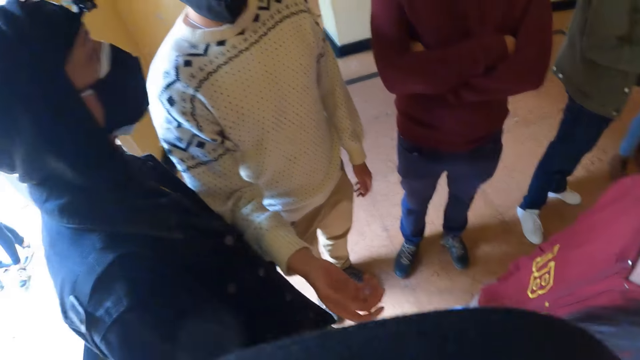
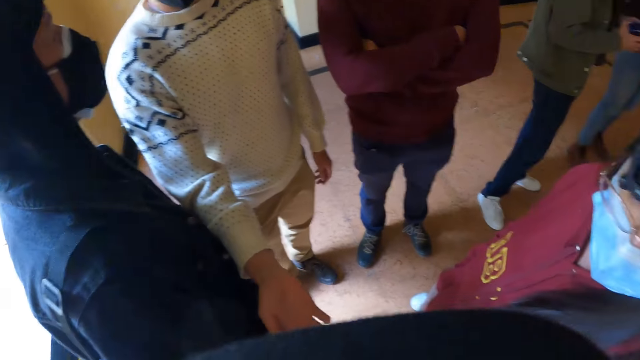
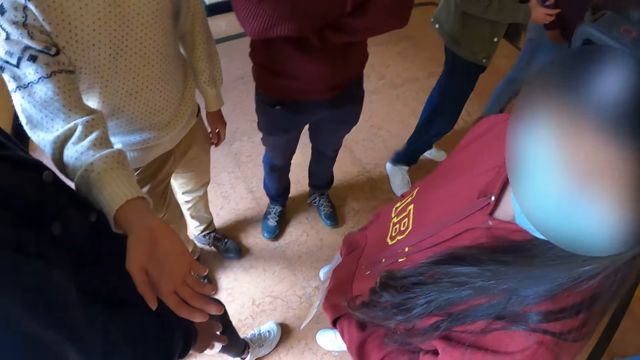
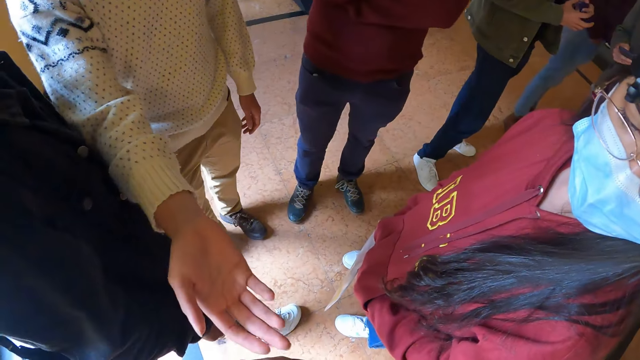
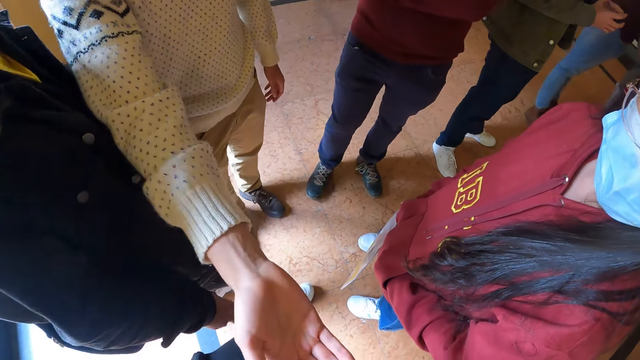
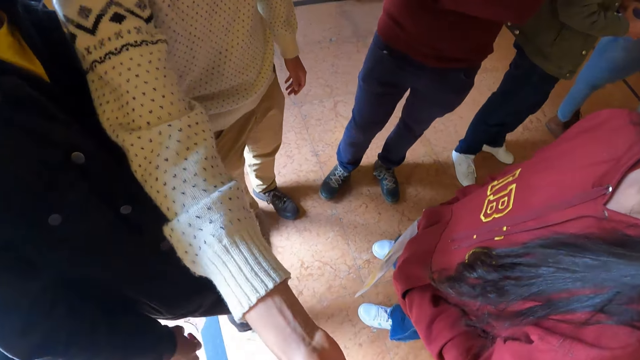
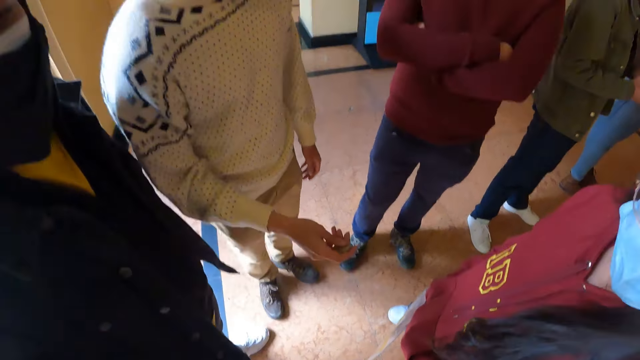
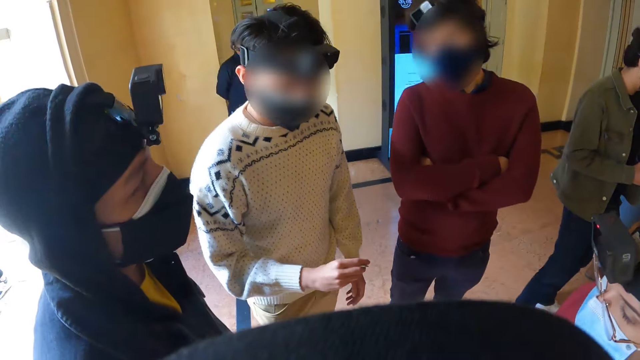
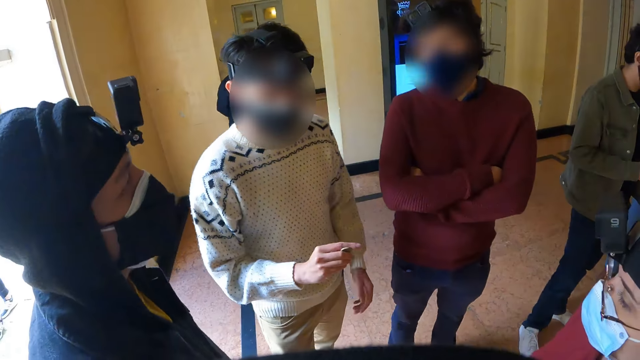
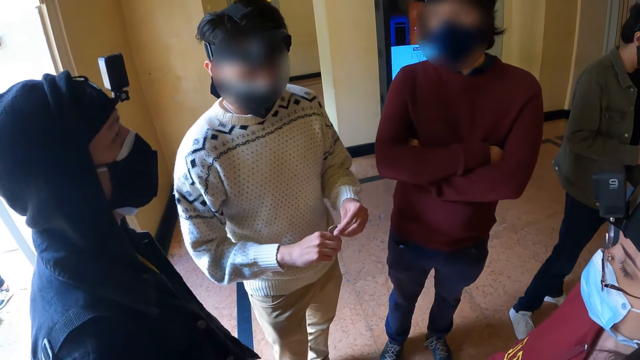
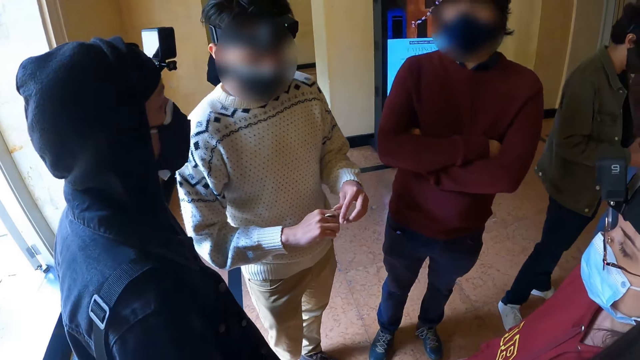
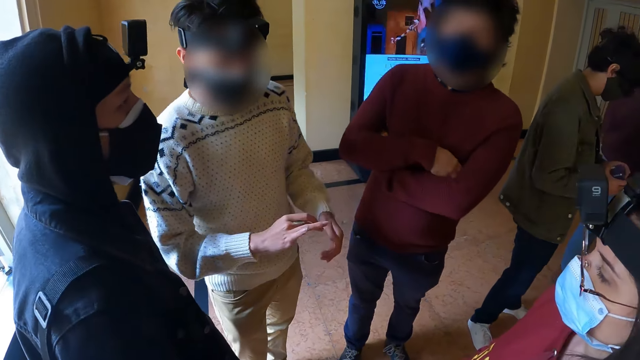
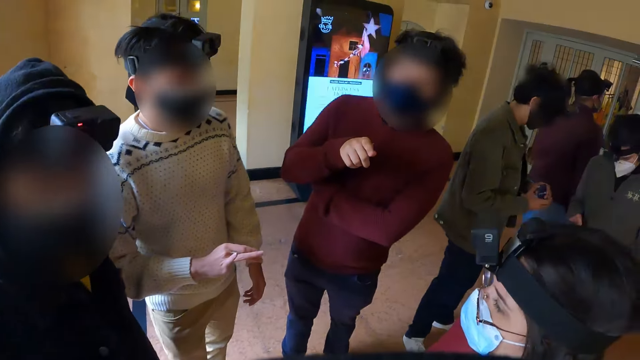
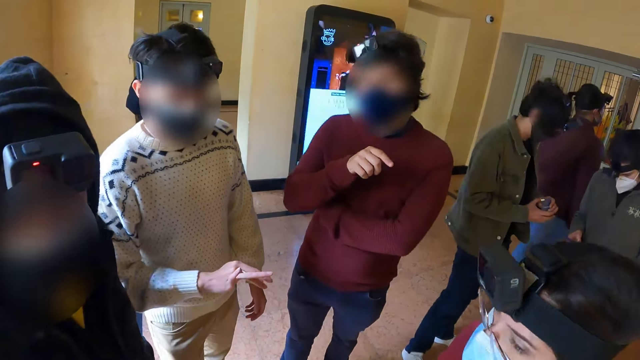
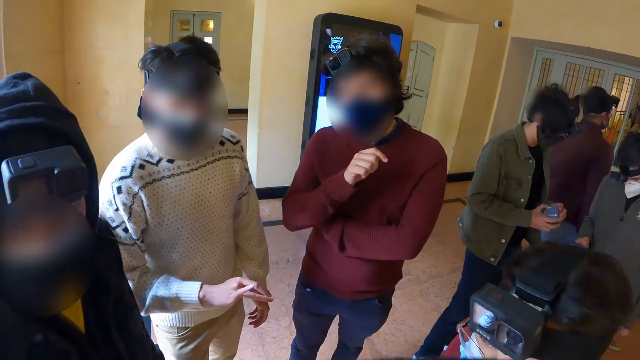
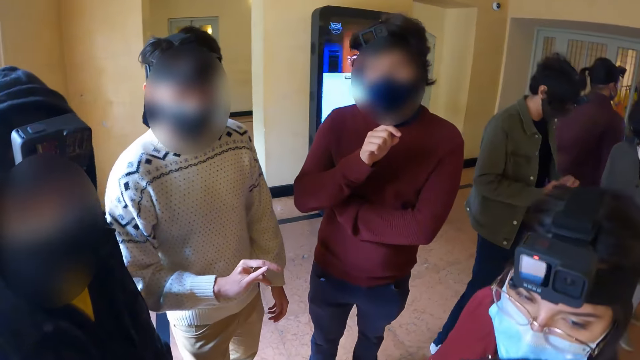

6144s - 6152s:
The camera wearer gives a man the coin.

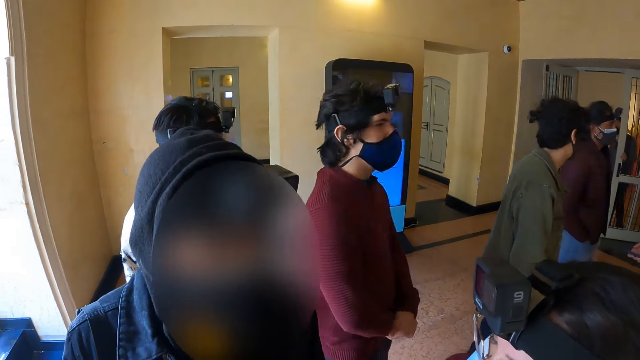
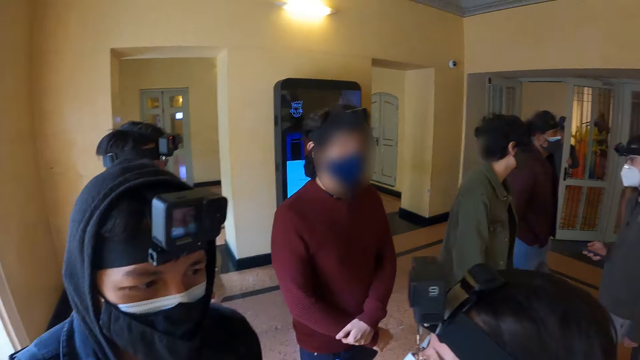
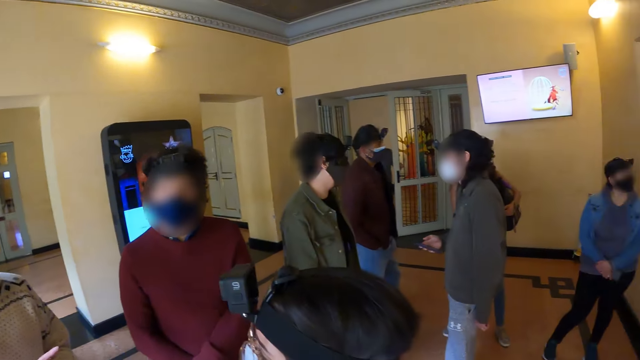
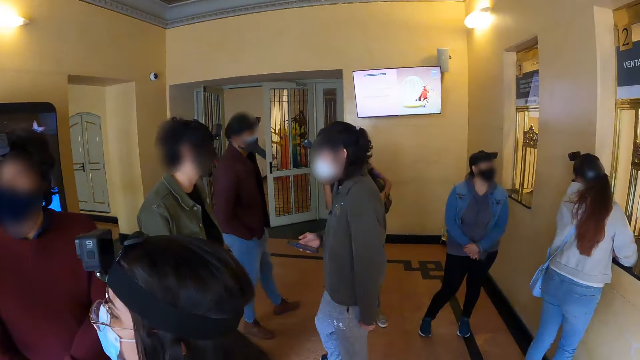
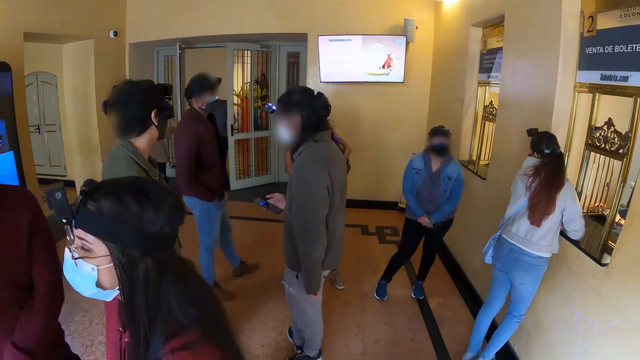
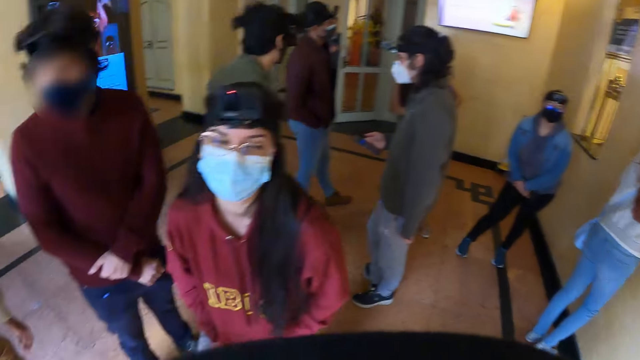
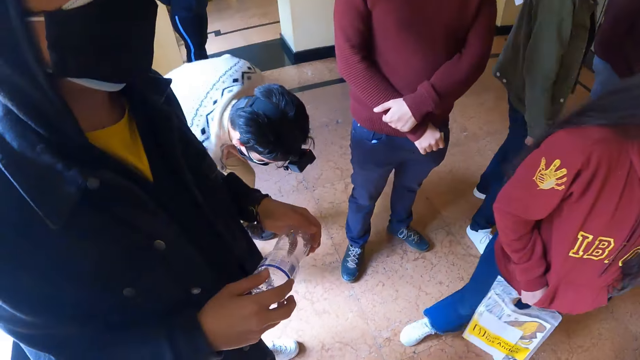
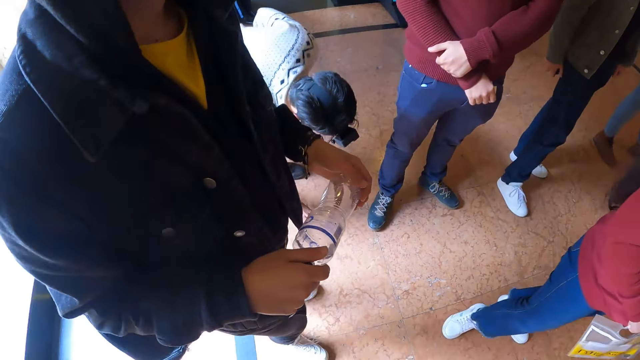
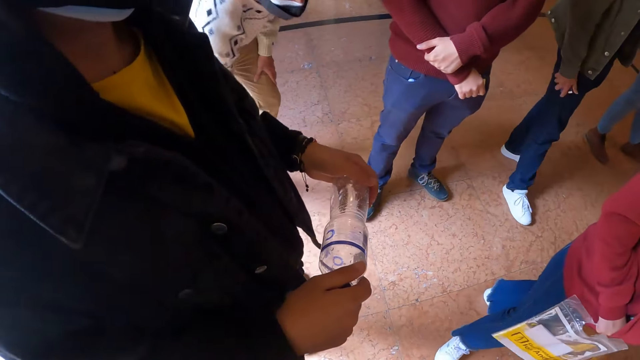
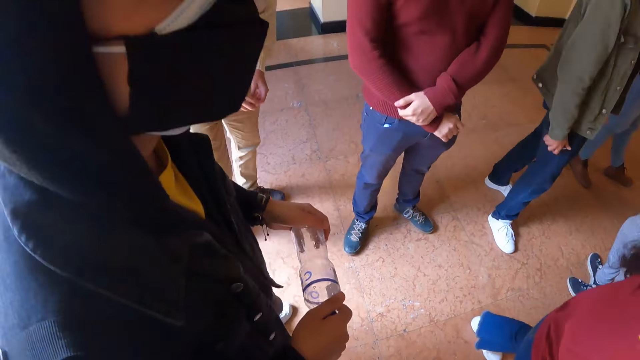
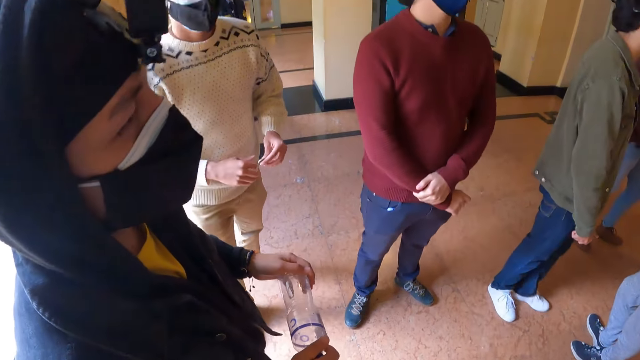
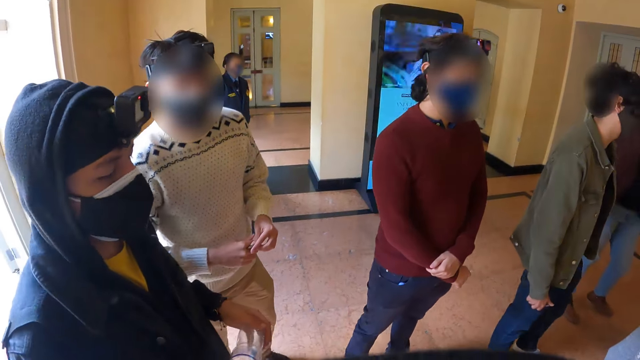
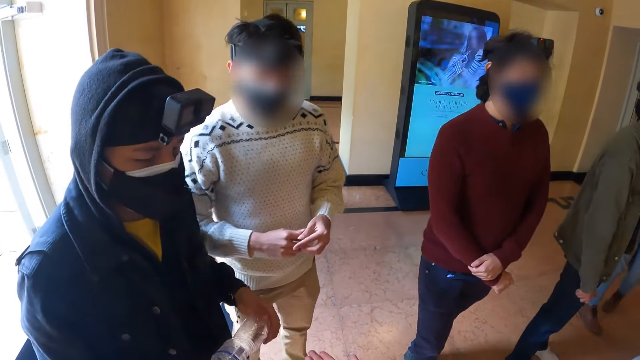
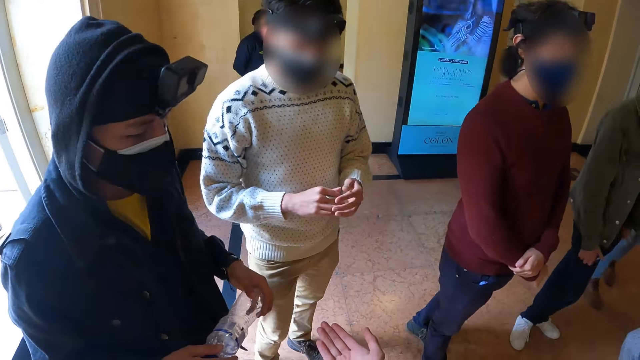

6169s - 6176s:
The camera wearer looks around.

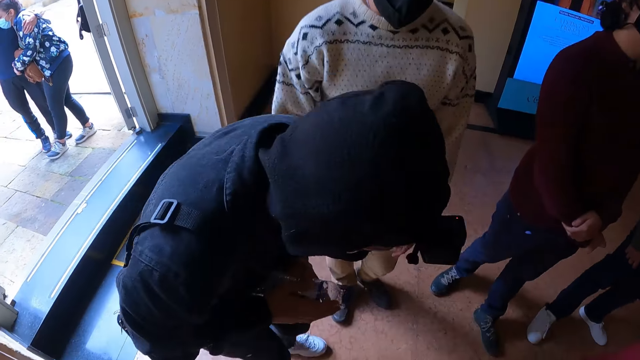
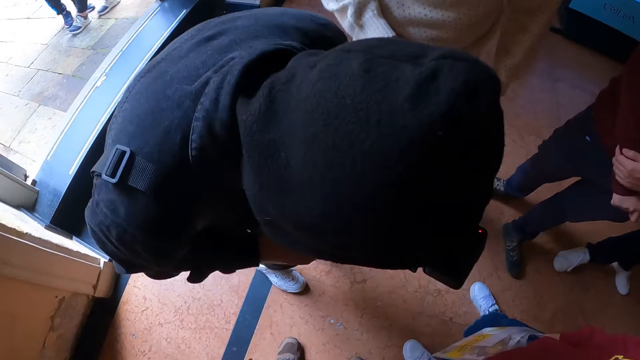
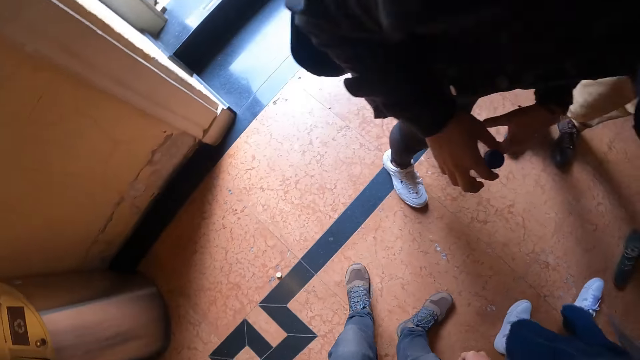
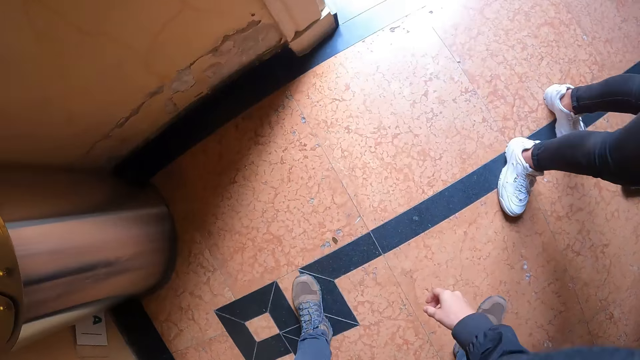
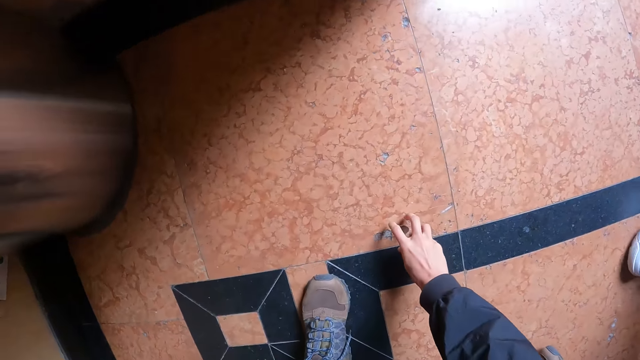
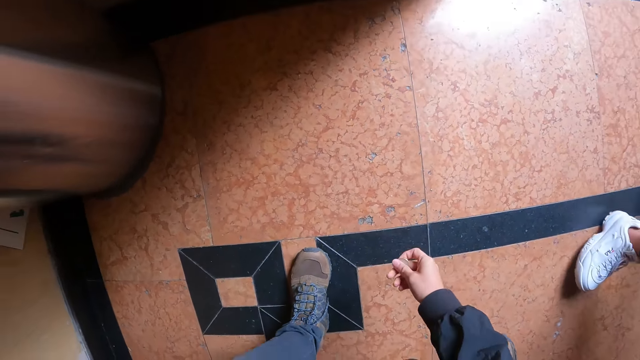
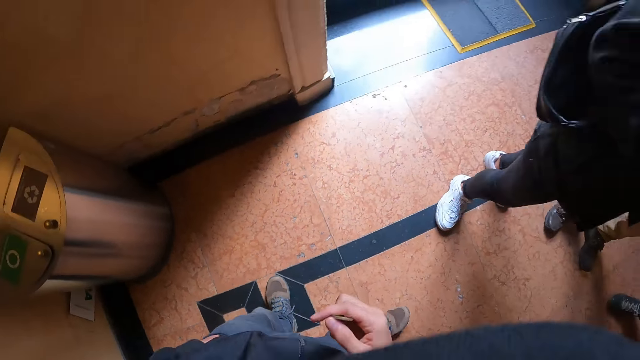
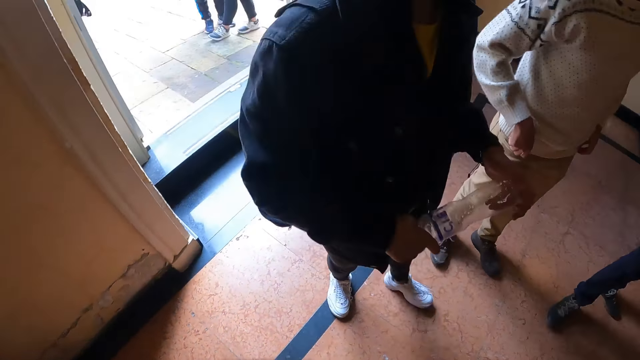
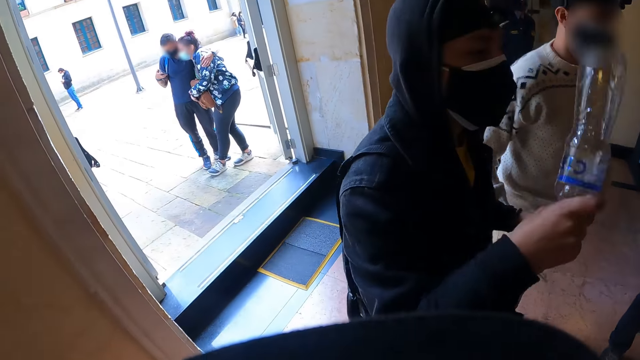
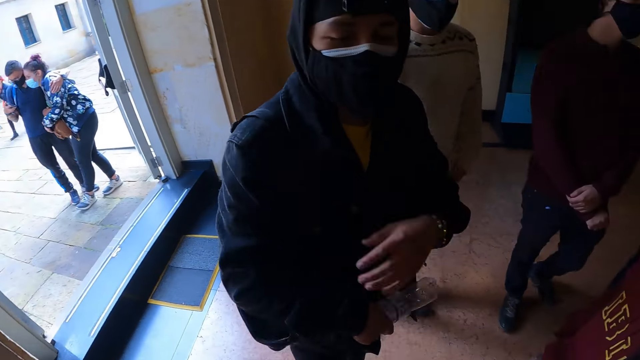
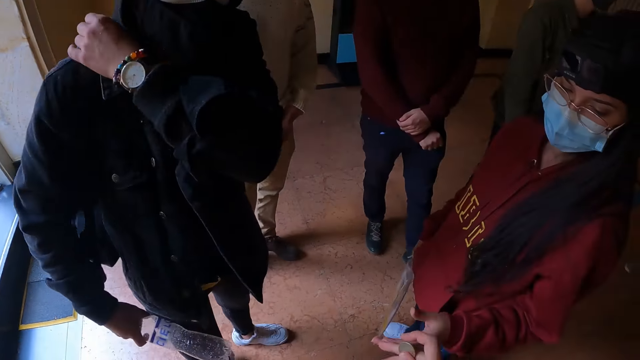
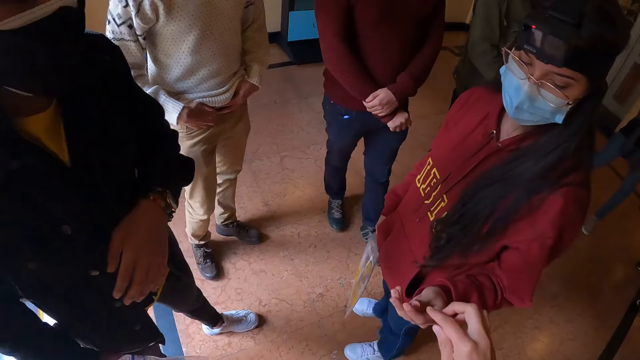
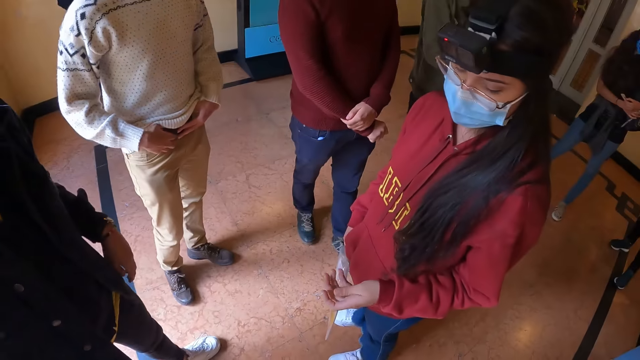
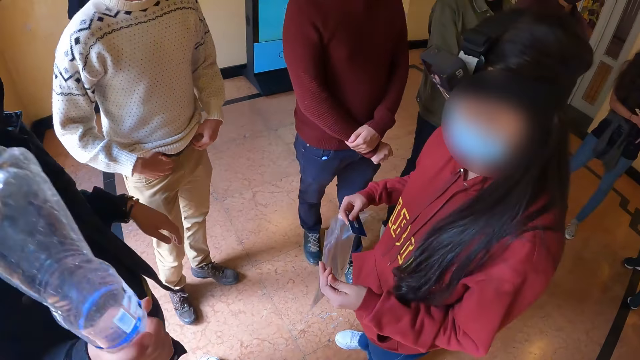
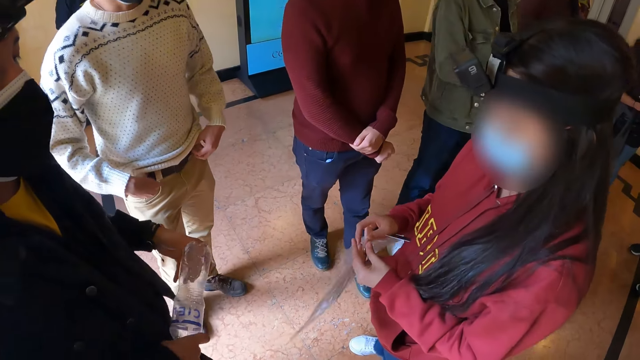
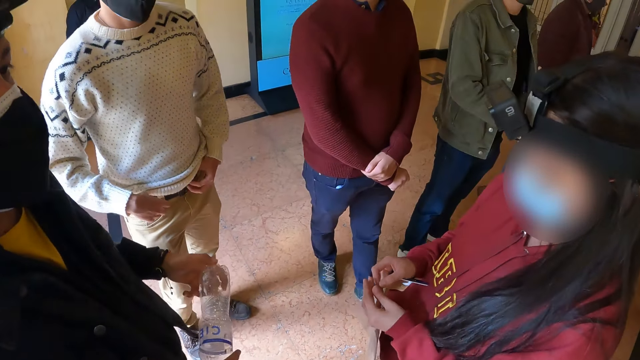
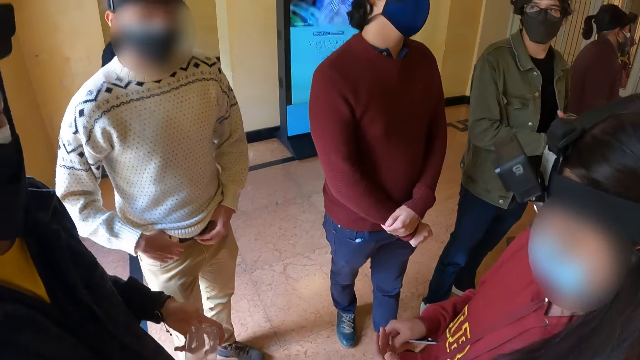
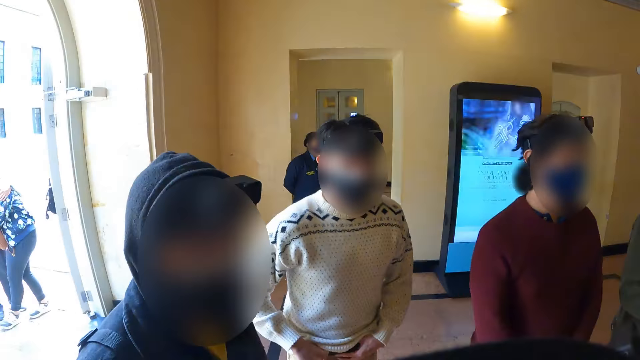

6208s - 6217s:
The camera wearer bends down. They pick up the coin with the right hand. They stand. They lift the right hand. They hand the lady the coin.
